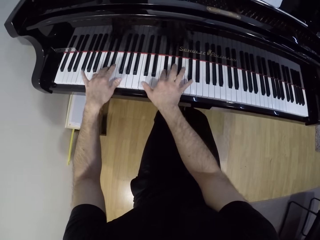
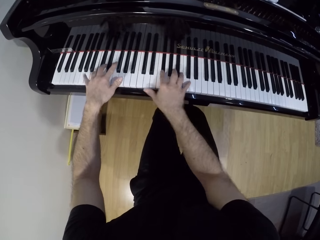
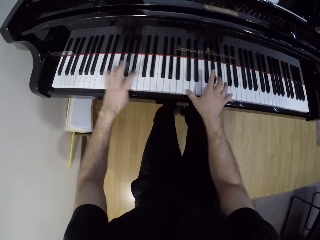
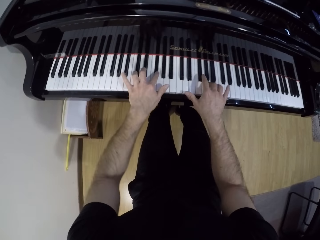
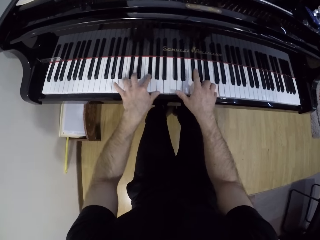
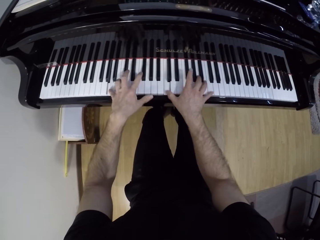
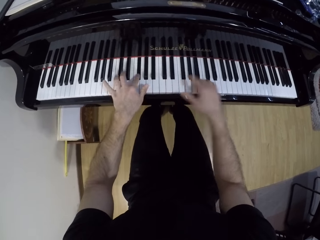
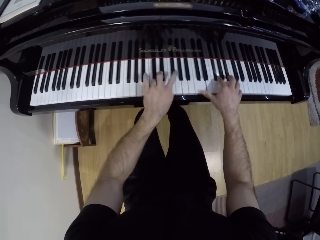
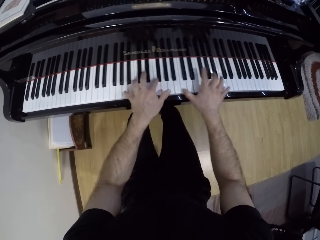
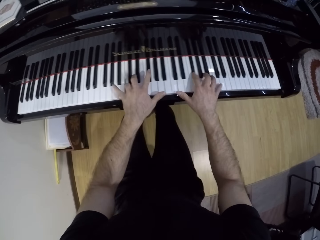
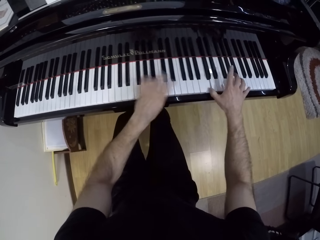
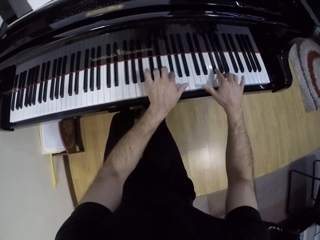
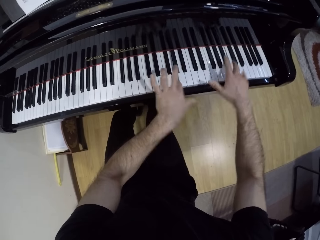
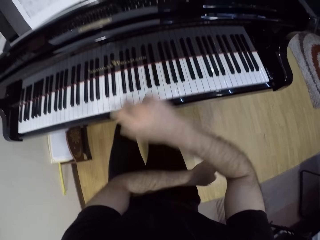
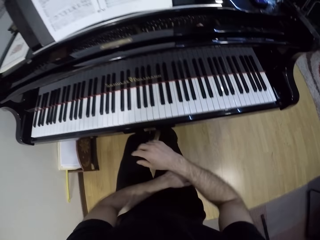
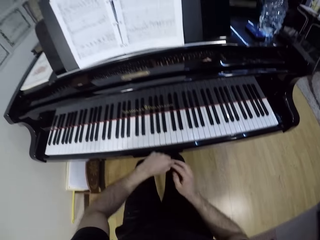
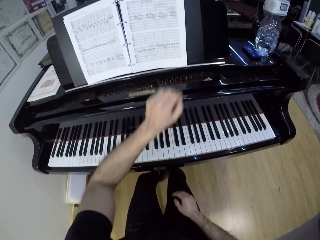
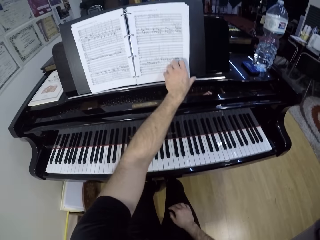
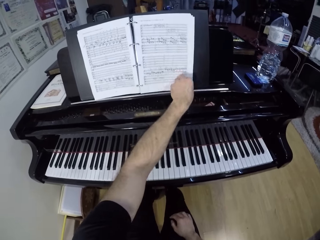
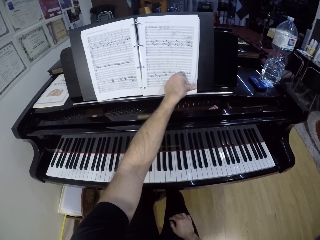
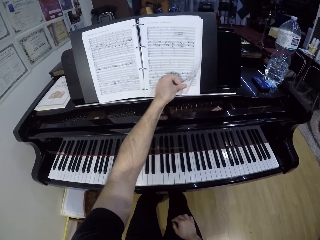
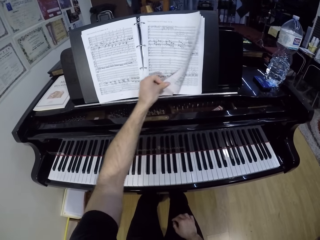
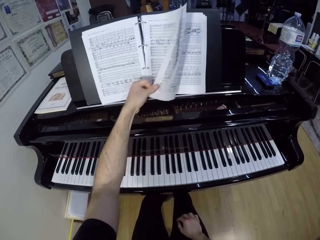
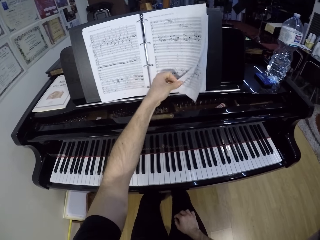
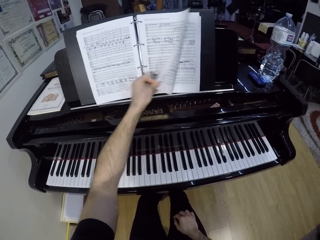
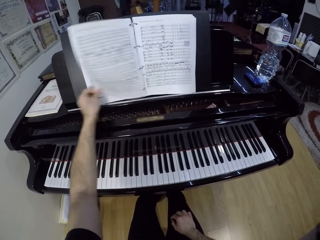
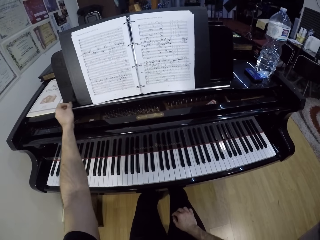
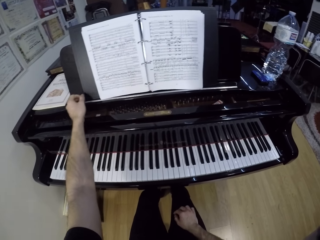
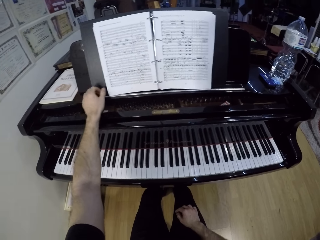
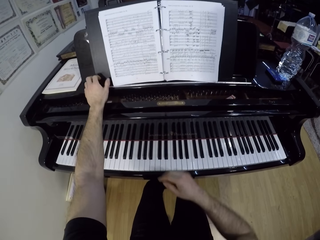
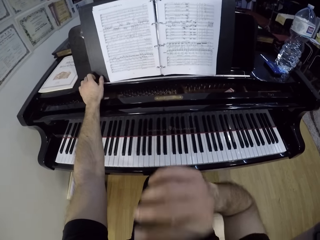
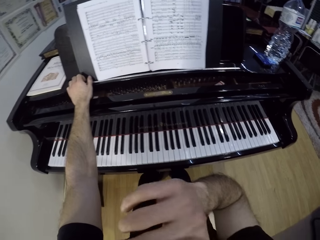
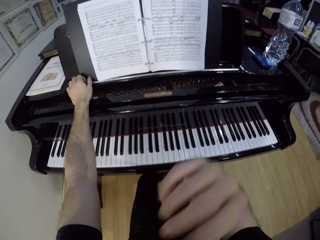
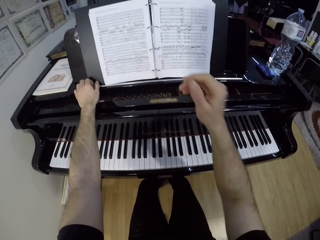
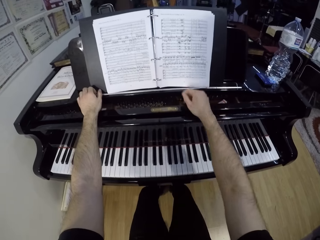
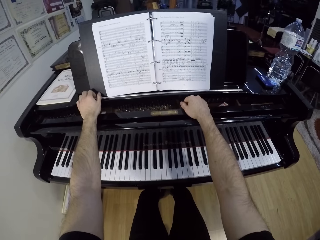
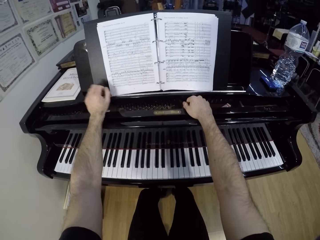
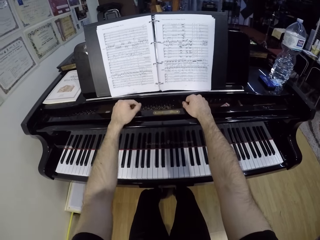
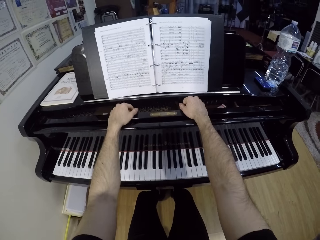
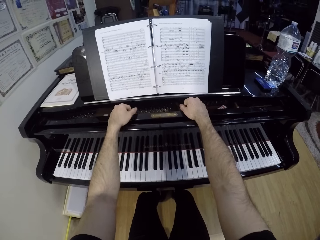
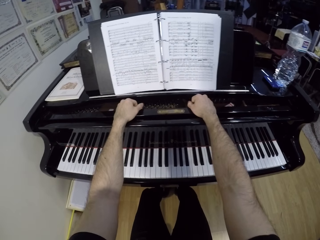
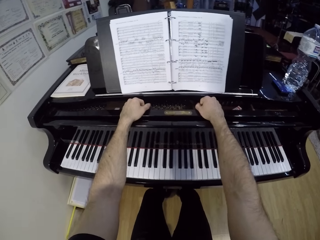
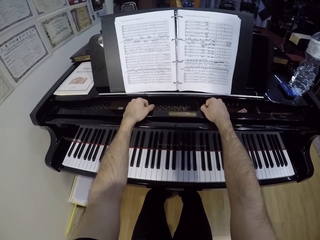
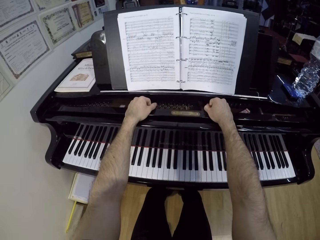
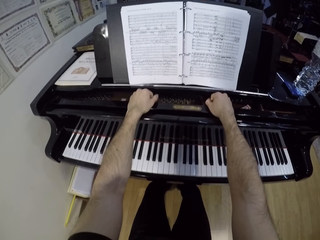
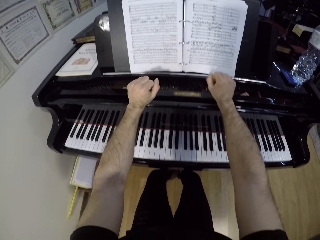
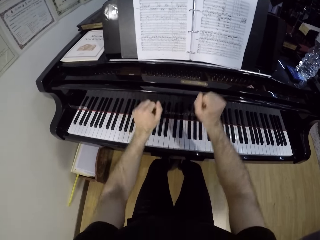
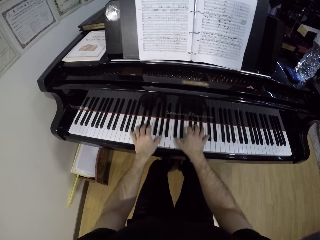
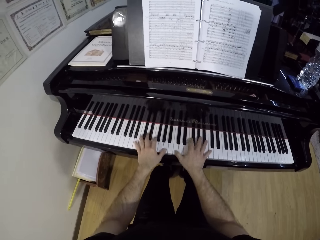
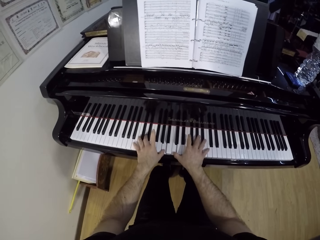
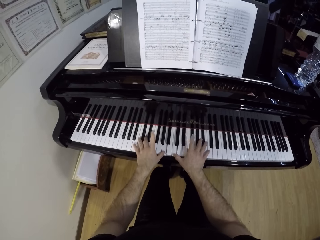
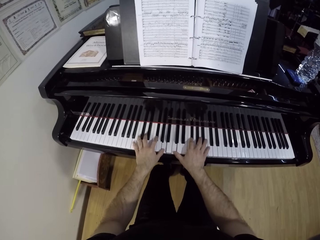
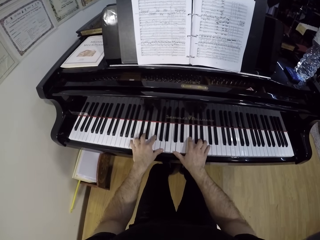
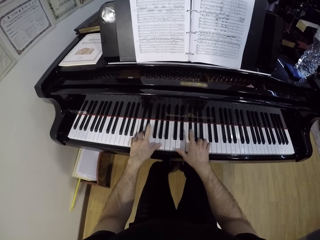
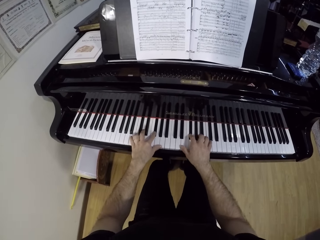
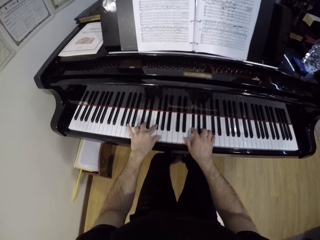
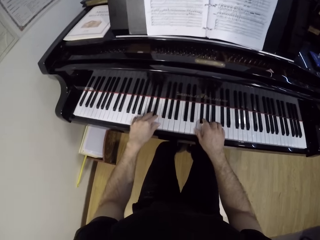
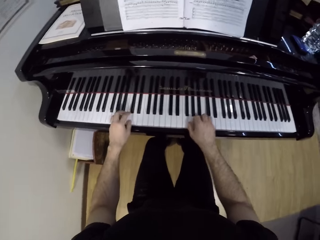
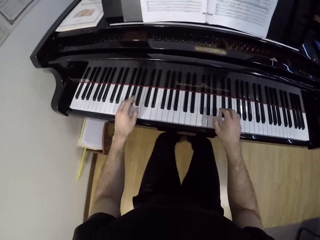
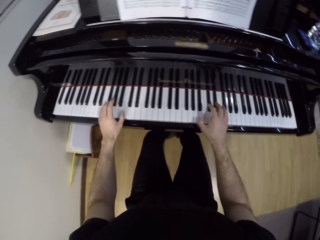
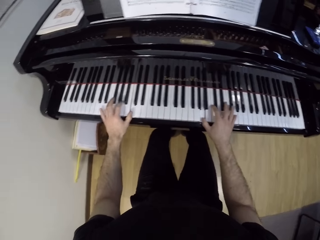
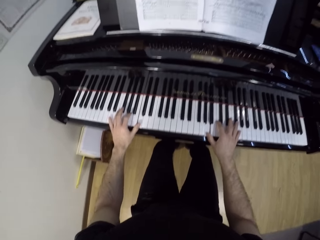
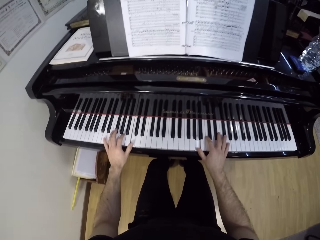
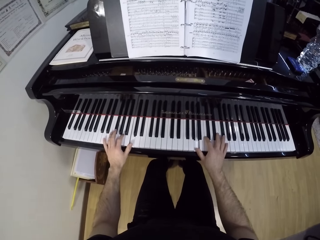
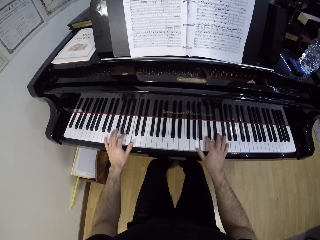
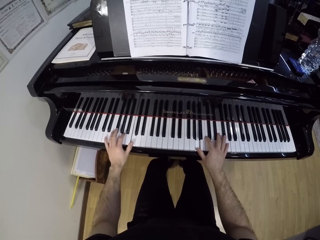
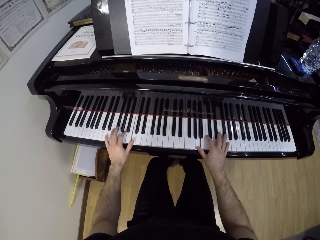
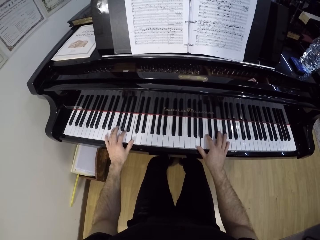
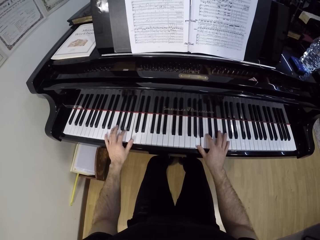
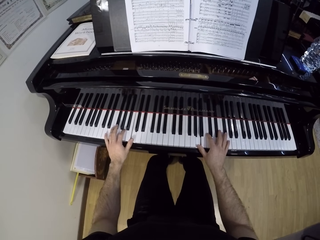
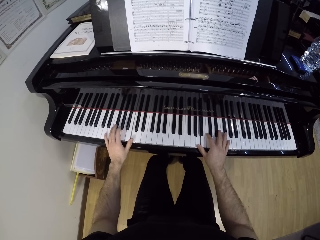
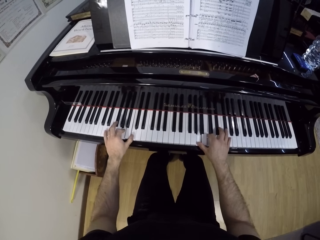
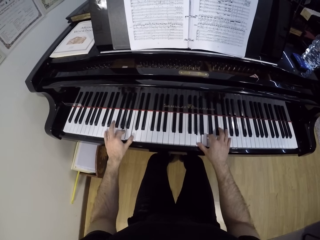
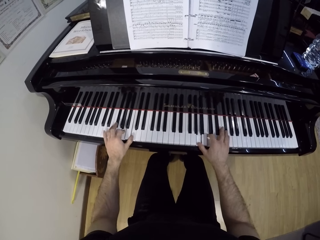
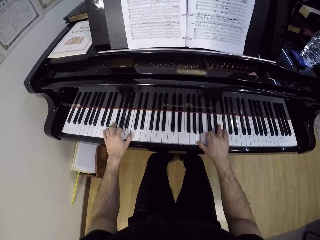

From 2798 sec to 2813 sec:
The camera wearer flips a score sheet on a music rack on the piano with his left hand. He scratches his nose. He touches his face with his right hand. He puts his hands on the piano. He plays the piano with both hands.

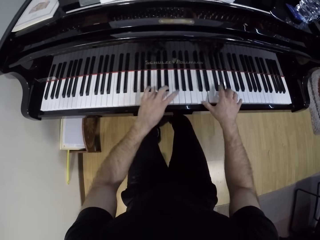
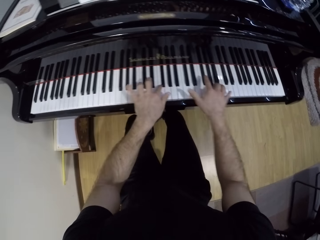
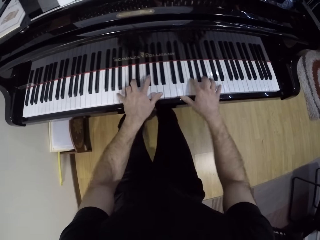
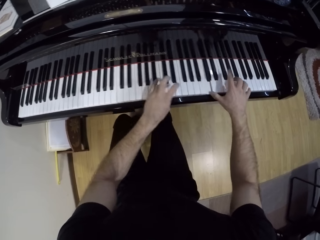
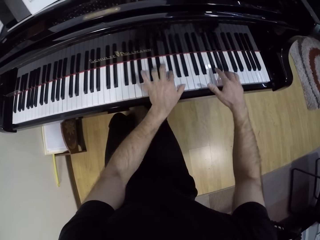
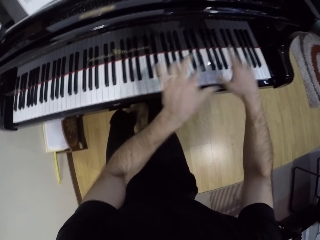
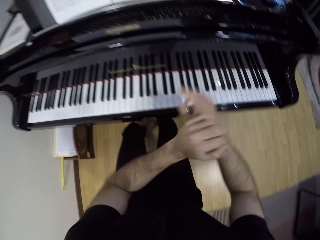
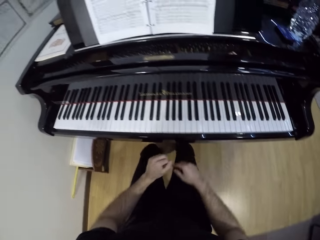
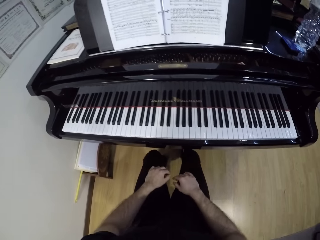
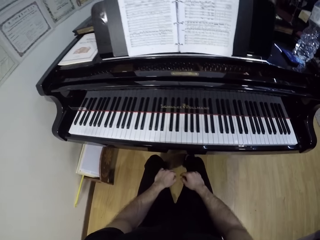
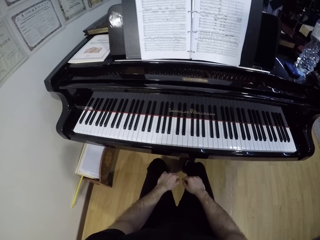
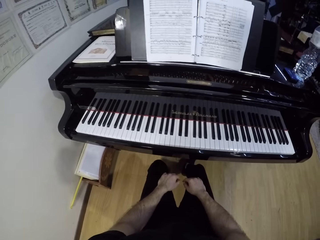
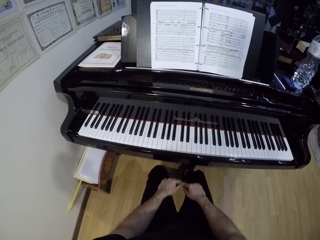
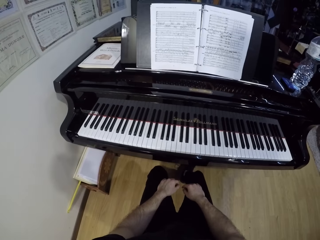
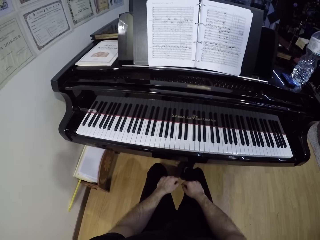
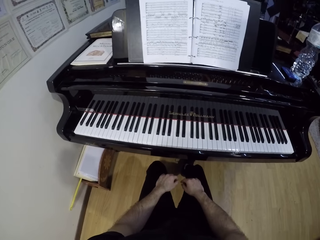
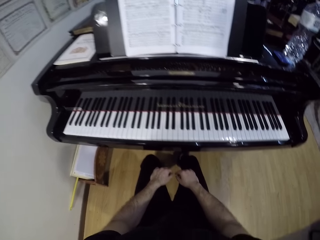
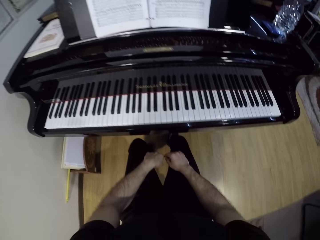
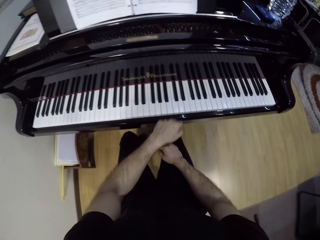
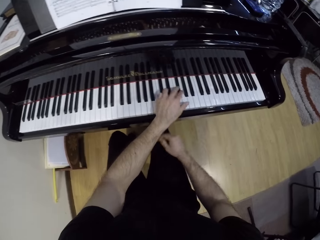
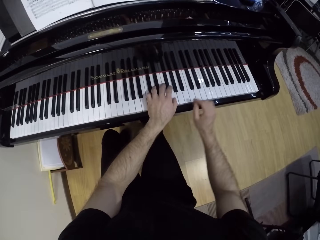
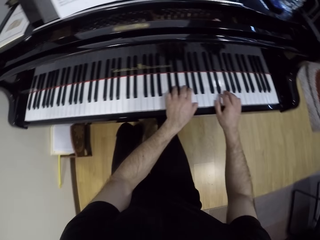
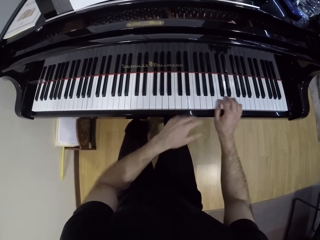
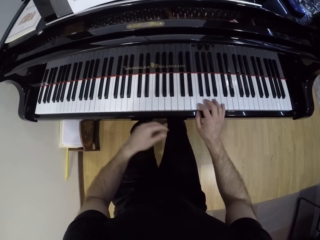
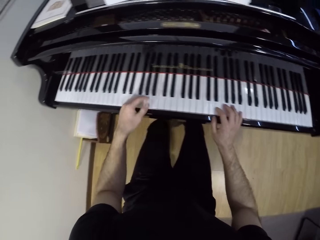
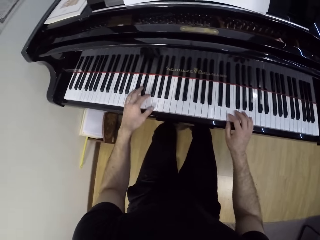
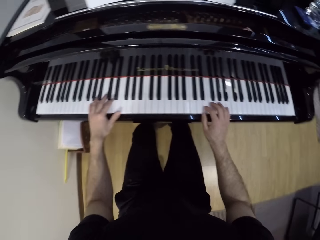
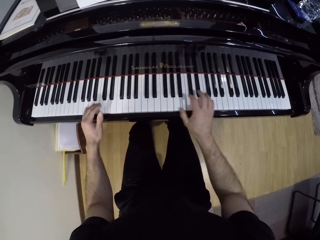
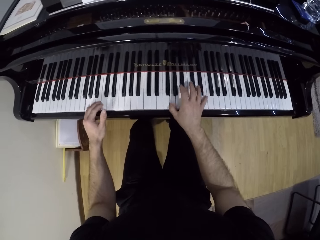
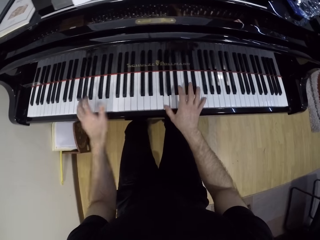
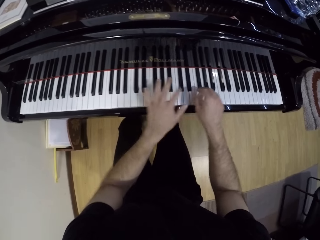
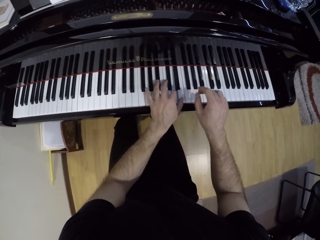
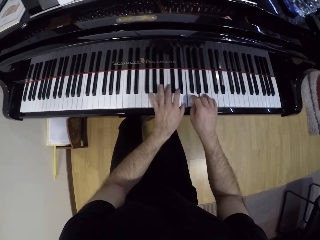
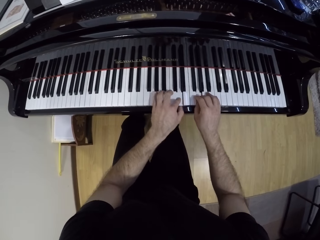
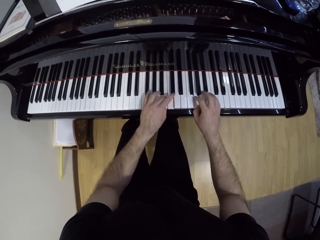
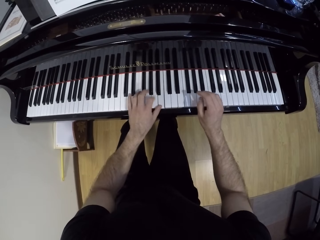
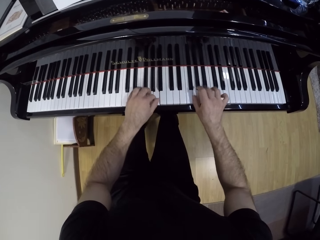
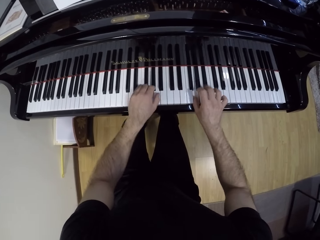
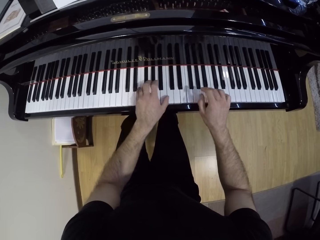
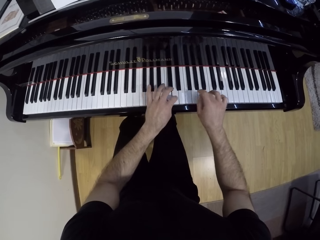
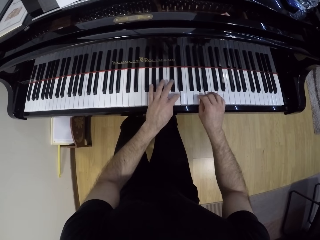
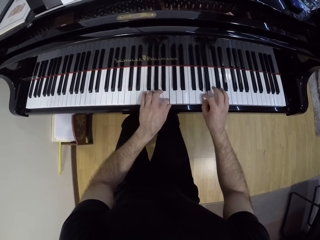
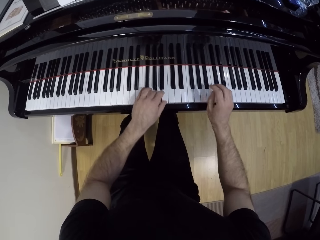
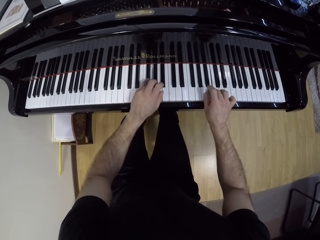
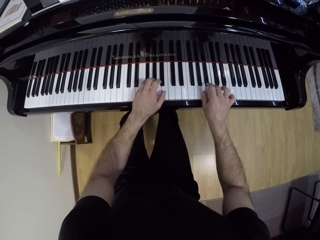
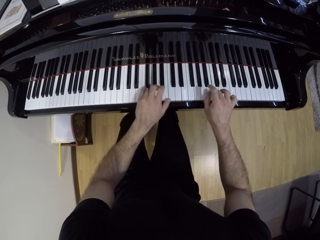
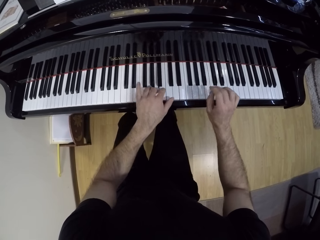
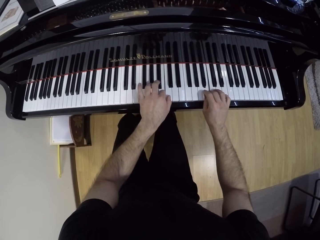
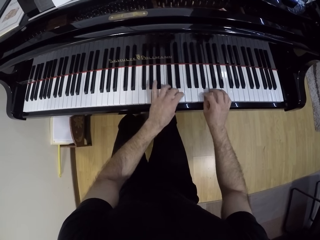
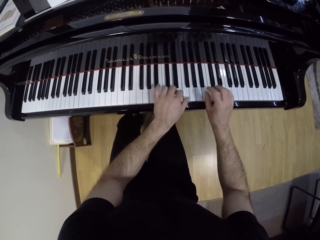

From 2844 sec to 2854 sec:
The camera wearer puts his hands on his lap. He plays the piano.
